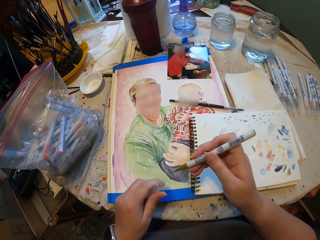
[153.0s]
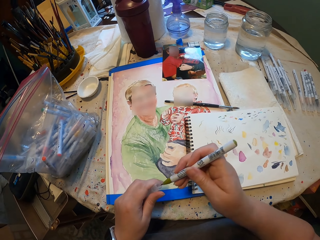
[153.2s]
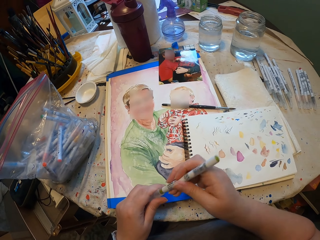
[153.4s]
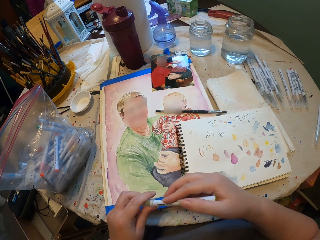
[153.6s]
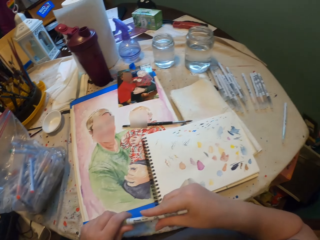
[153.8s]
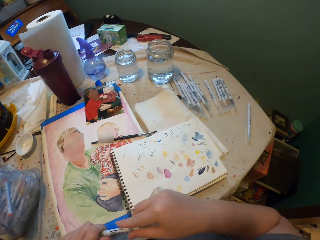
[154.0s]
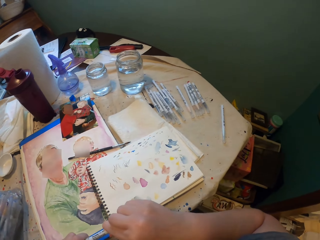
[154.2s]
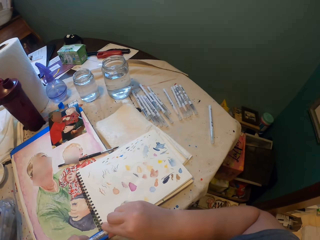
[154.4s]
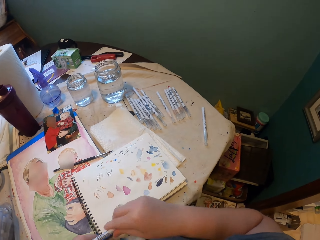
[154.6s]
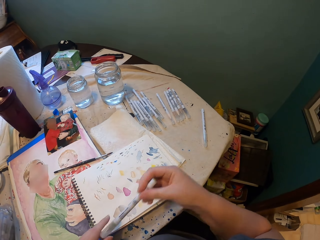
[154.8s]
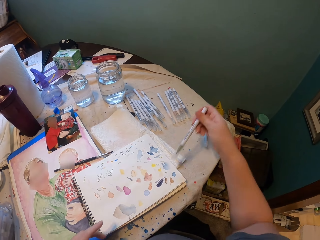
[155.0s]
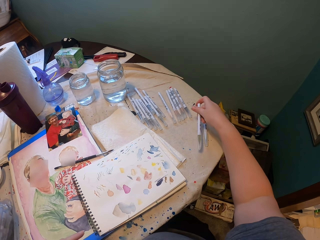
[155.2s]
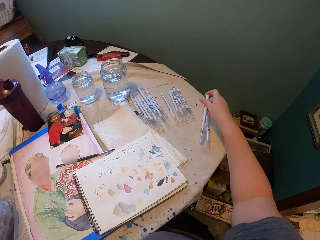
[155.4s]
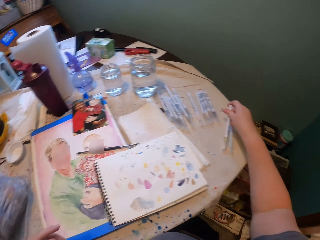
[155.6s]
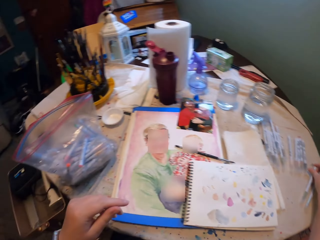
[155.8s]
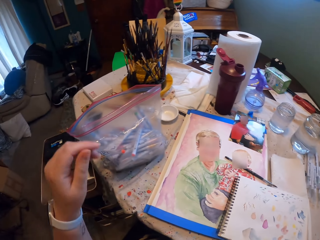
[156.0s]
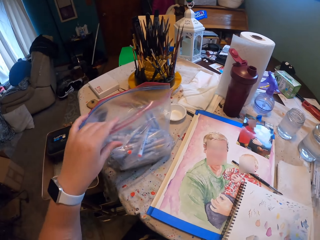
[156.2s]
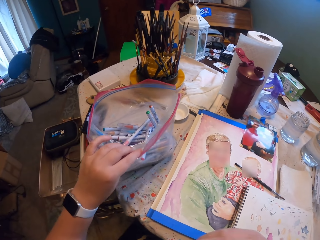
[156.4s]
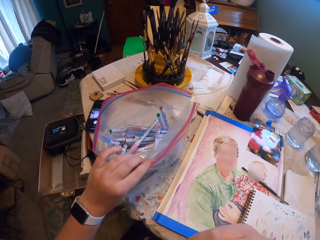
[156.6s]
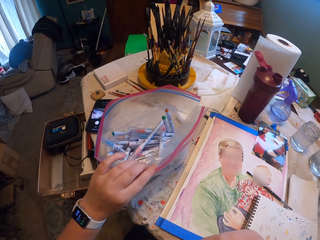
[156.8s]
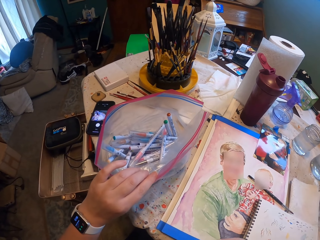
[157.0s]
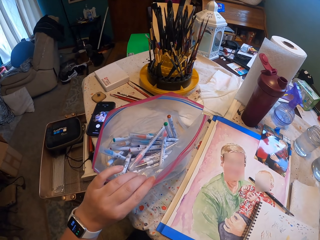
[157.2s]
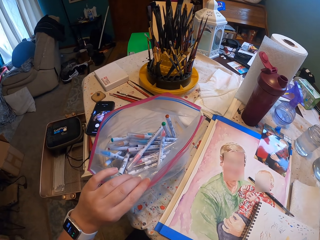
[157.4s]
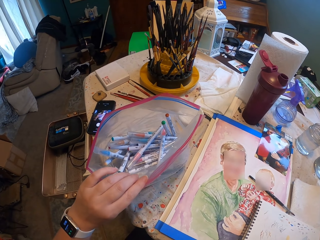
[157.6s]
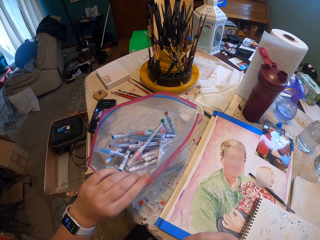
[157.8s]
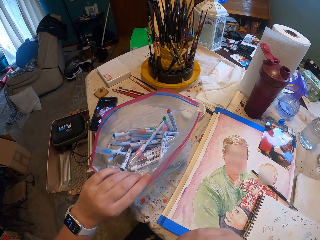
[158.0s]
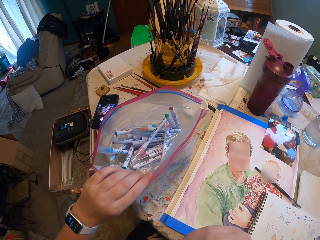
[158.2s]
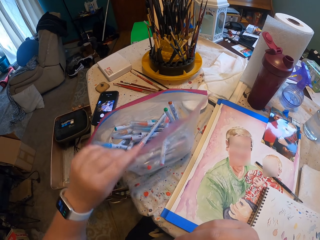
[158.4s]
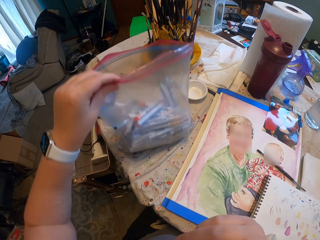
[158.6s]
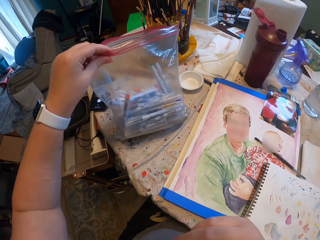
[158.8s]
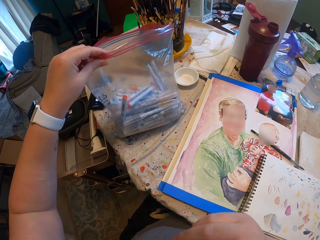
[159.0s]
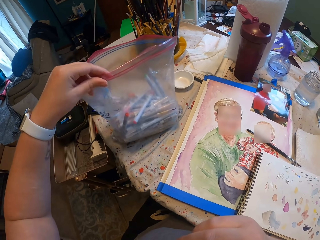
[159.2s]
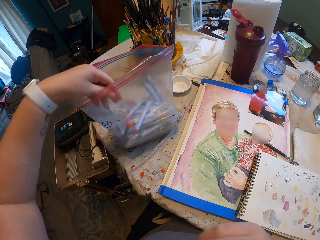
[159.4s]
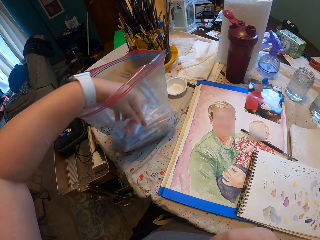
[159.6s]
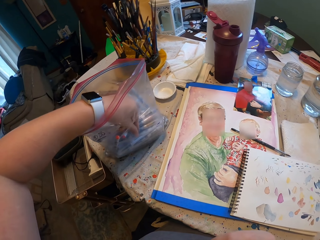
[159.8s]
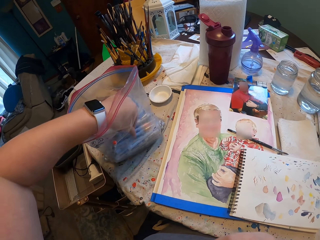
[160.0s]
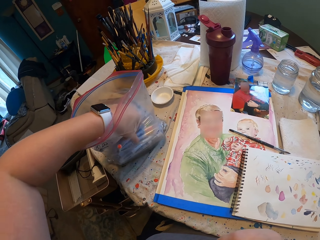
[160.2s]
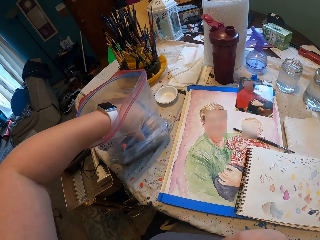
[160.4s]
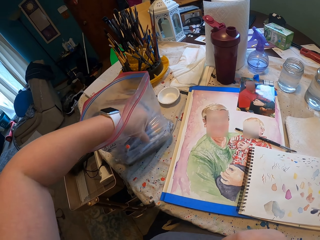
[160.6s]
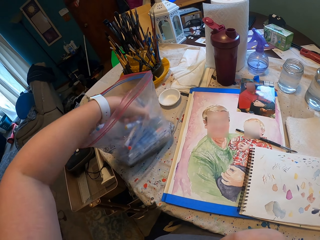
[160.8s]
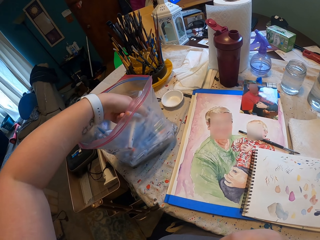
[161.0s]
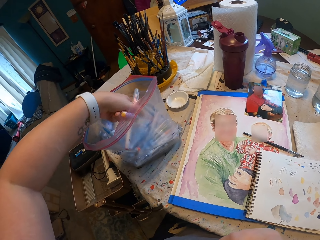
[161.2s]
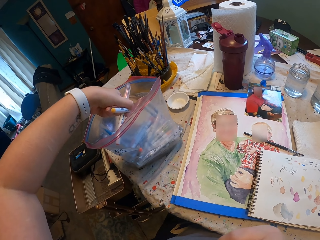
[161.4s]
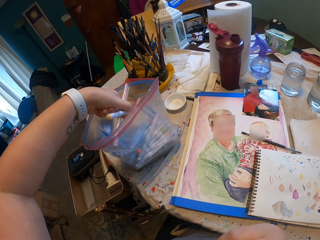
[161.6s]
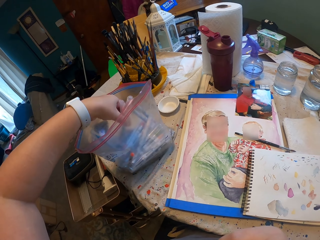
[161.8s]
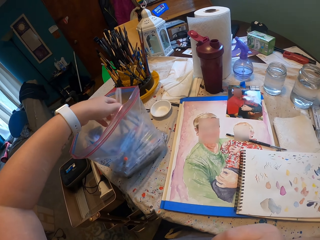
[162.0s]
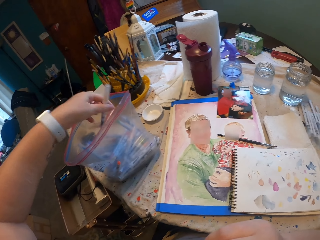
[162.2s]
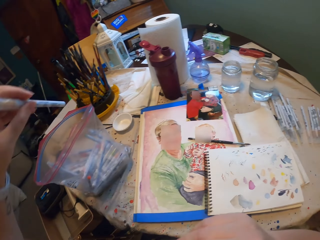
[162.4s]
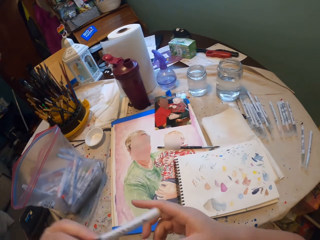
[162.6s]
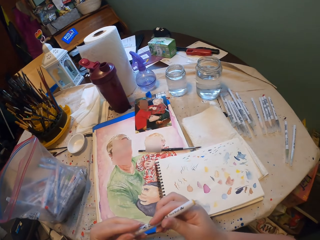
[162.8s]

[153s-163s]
The camera wearer closes the lid of the paint marker. They put the marker pens down on the table with others. They hold the packet of the marker pen. They lift the packet of the marker pen. They pick up the paint marker.

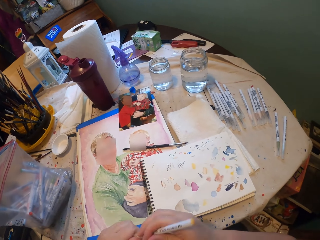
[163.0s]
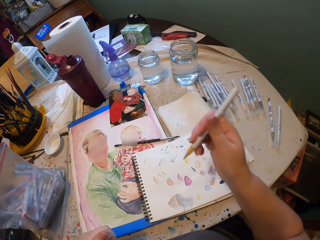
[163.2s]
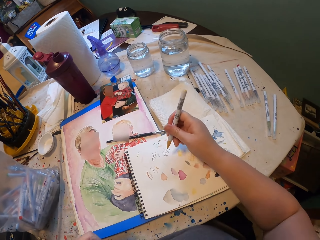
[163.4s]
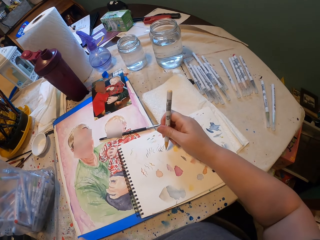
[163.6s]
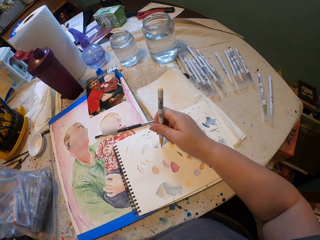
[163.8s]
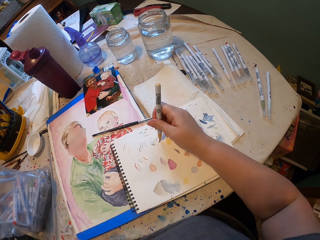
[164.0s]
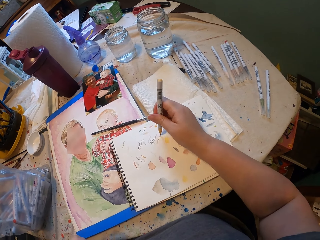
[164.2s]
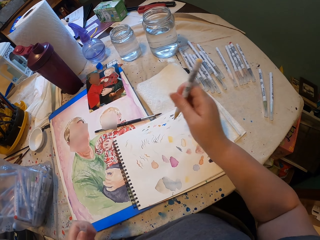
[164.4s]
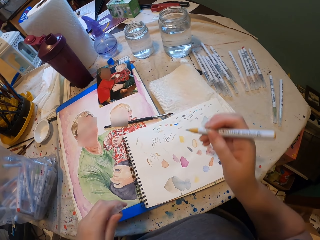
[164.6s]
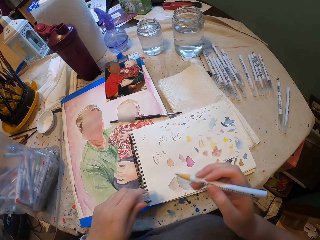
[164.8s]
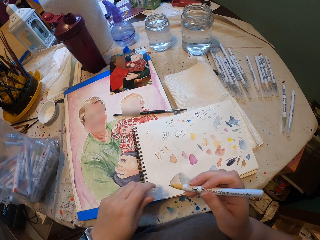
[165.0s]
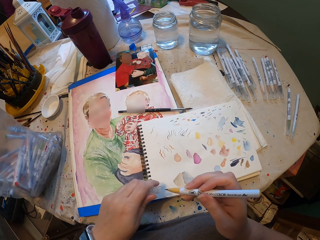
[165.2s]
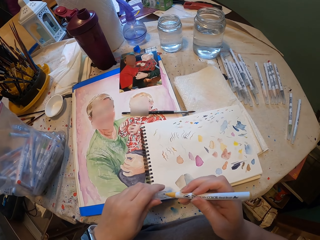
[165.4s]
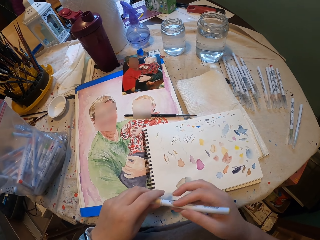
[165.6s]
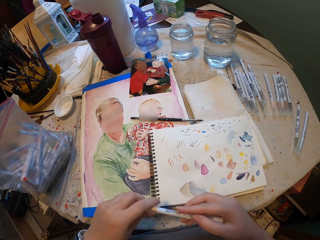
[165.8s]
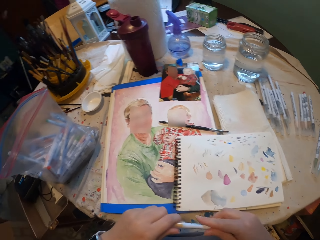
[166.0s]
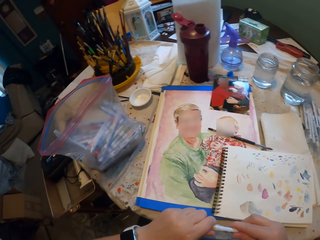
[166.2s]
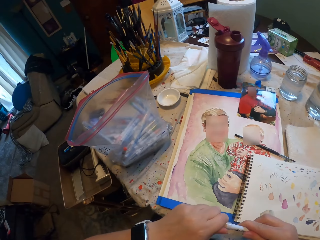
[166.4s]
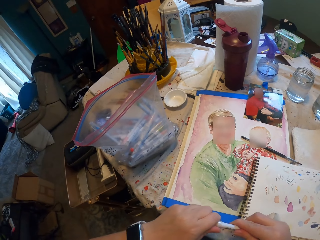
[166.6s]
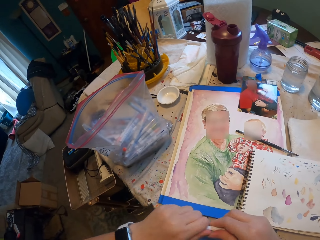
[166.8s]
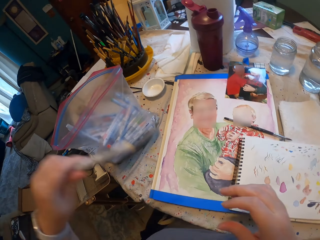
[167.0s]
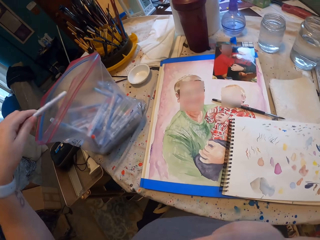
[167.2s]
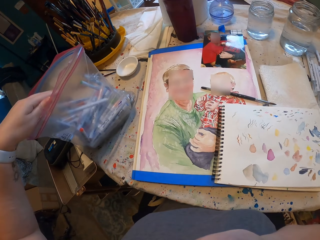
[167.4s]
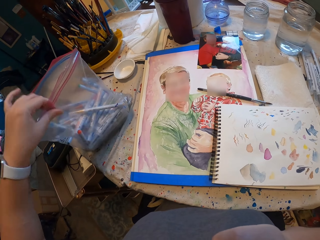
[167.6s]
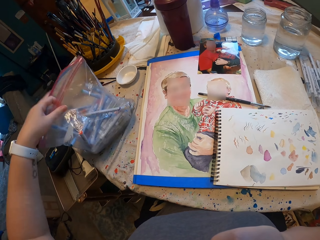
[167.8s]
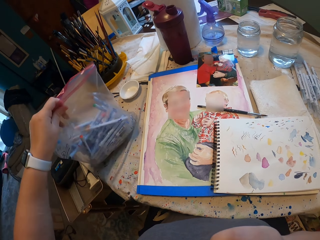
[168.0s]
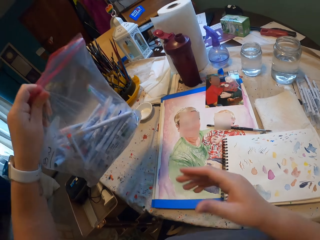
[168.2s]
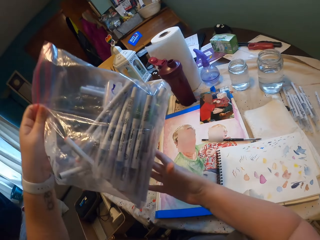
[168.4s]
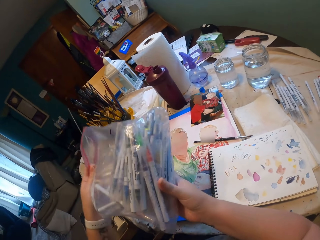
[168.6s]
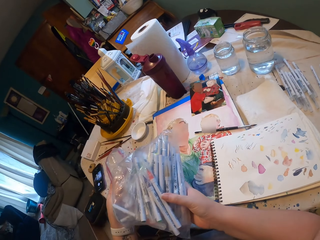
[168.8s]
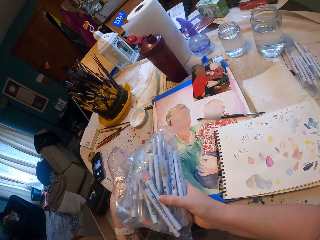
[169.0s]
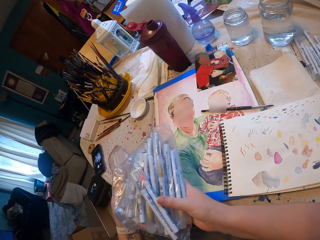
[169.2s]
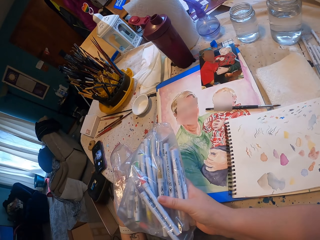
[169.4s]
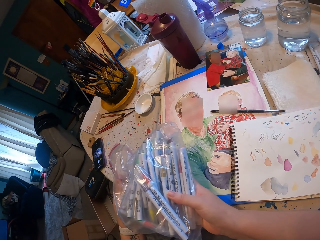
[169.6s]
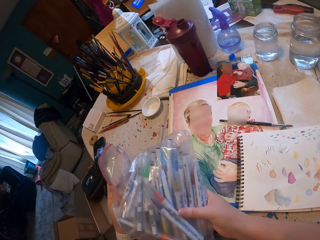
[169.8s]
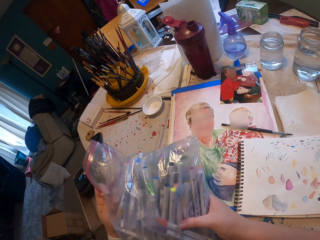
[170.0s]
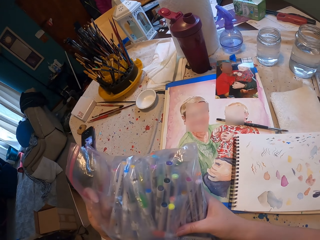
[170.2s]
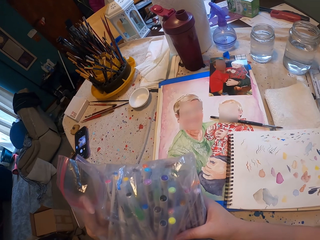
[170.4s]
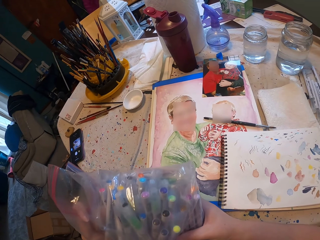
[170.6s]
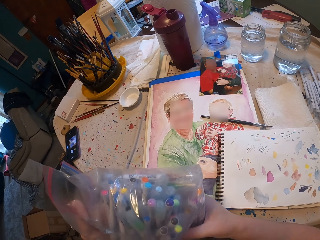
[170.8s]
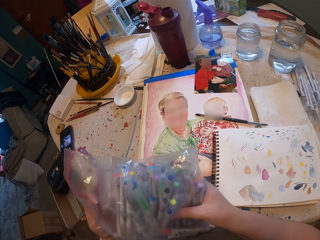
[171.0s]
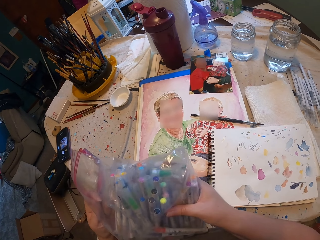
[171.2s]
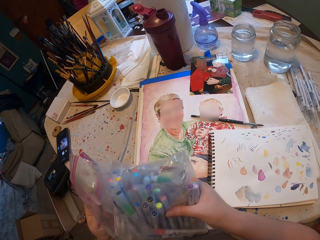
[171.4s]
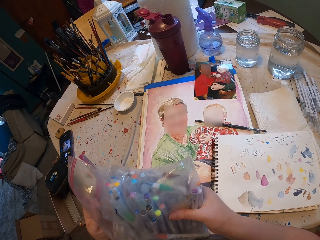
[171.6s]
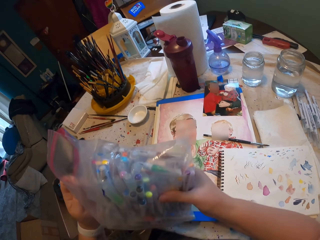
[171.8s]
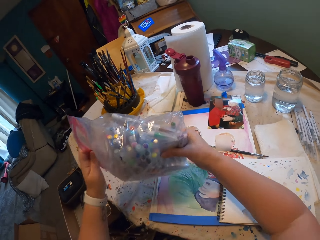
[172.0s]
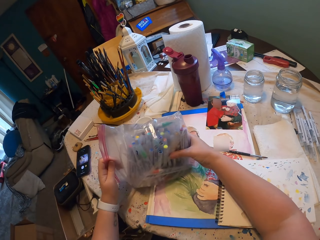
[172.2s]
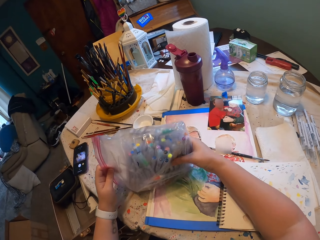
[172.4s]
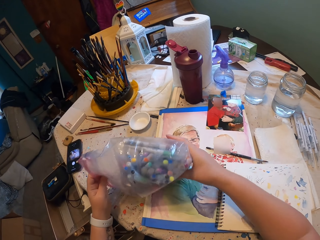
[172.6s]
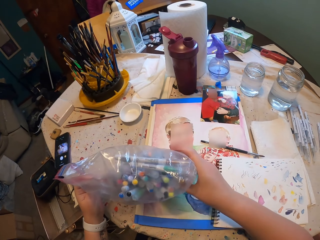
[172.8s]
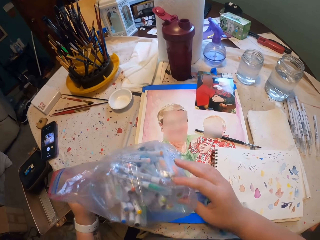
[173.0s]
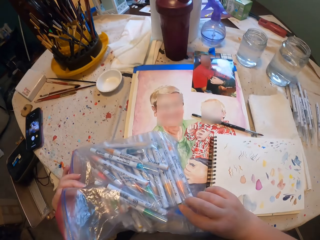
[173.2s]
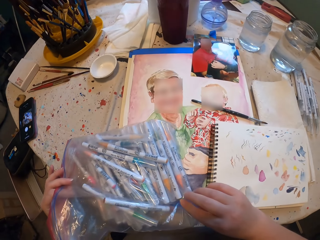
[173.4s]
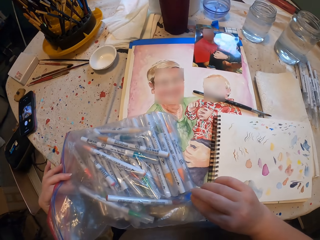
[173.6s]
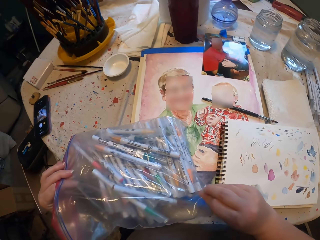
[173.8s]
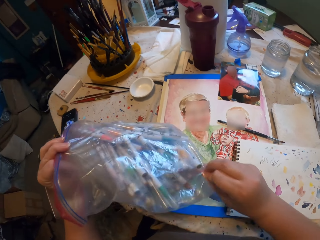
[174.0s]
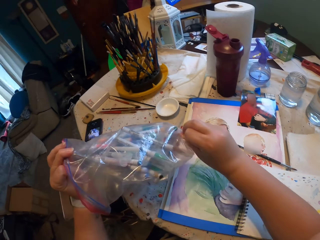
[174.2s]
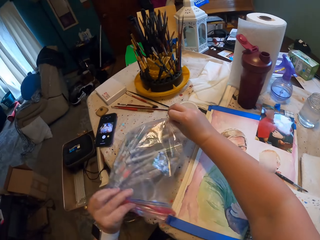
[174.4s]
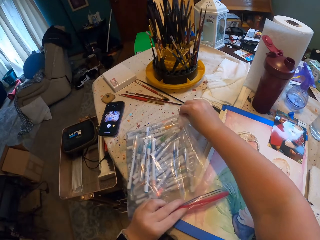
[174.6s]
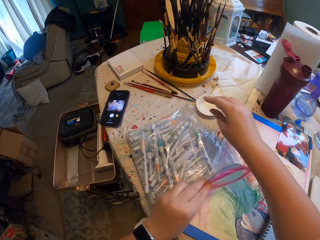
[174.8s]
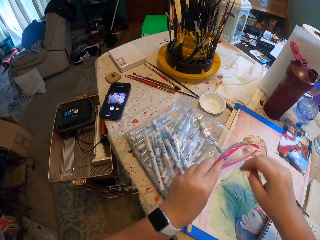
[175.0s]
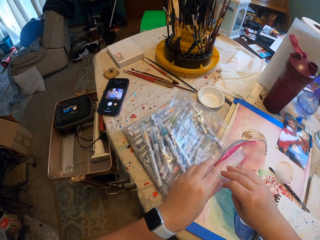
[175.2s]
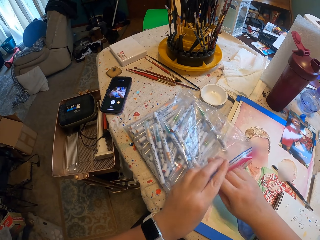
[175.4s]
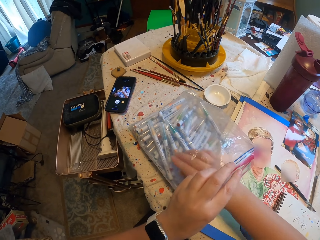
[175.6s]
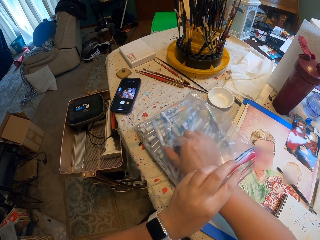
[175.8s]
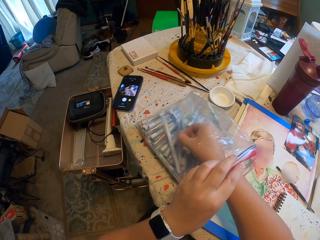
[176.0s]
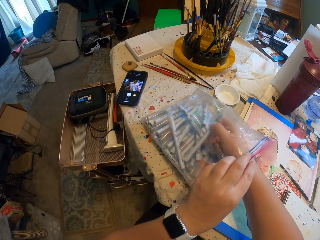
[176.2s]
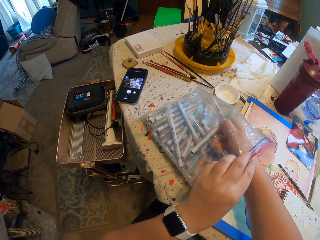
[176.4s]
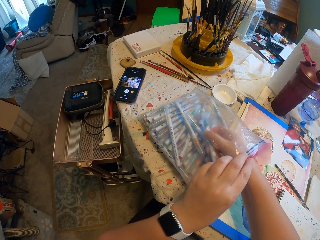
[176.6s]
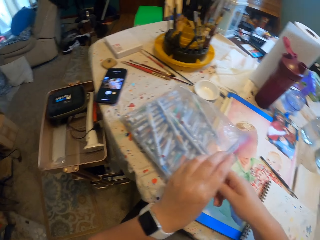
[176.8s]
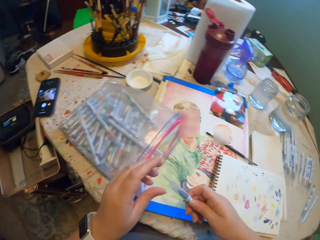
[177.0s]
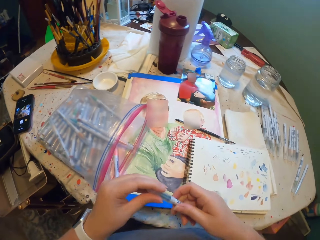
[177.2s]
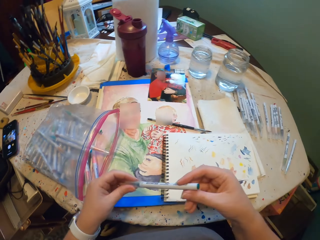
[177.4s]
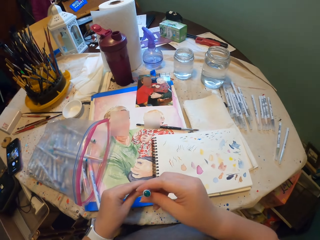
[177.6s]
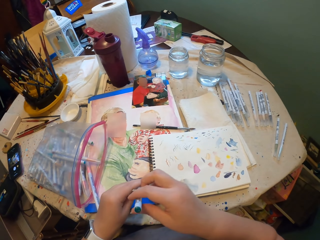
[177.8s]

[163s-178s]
The camera wearer opens the lid of the paint marker. They test a crayon on a piece of paper. They draw on the paint book. They close the lid of the paint marker. They put the marker pens inside the packet or bag. They carry the packet of the marker pen. They lift the crayon bag up. They put down the packet of the marker pen on the table. They pick up the paint marker.
